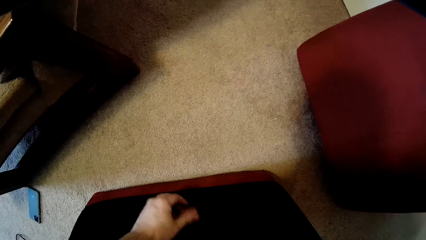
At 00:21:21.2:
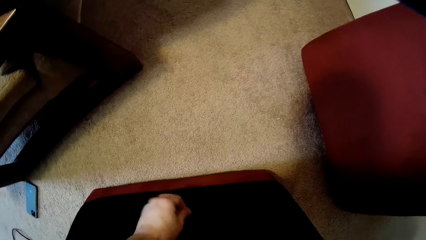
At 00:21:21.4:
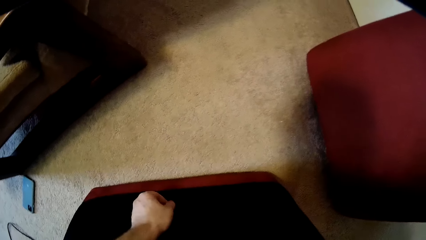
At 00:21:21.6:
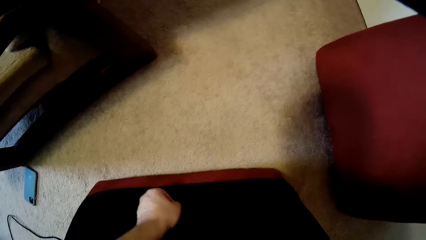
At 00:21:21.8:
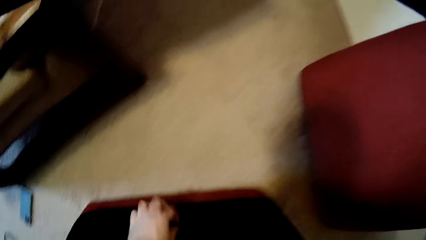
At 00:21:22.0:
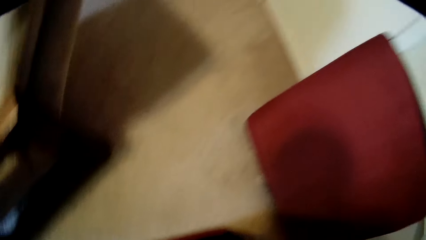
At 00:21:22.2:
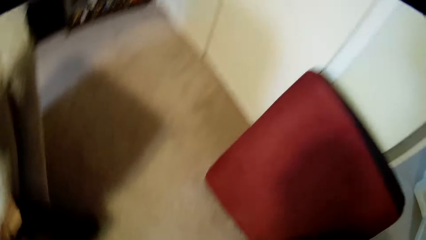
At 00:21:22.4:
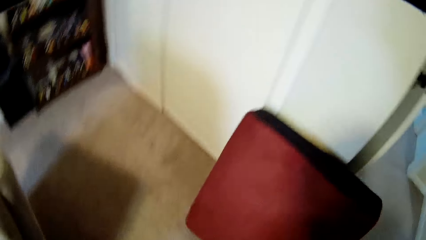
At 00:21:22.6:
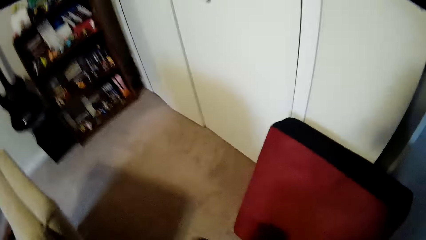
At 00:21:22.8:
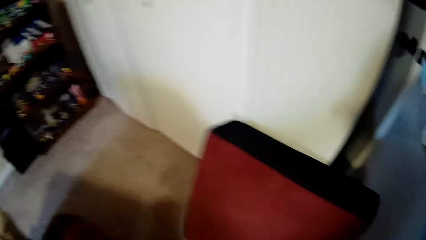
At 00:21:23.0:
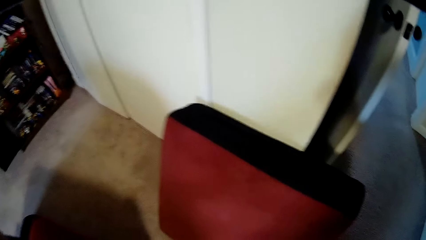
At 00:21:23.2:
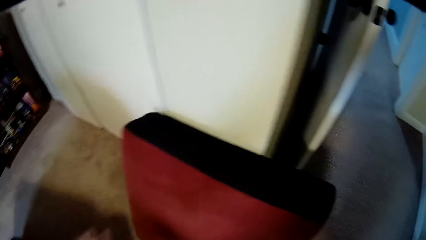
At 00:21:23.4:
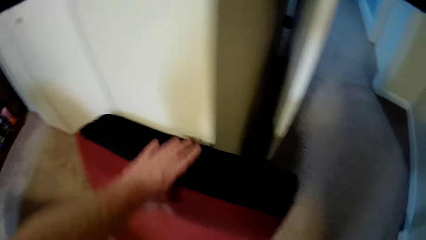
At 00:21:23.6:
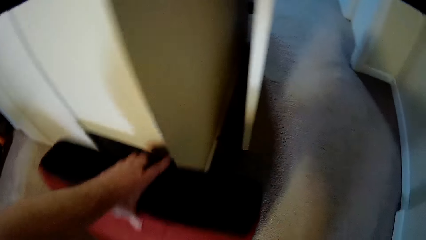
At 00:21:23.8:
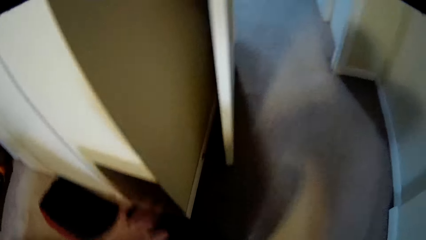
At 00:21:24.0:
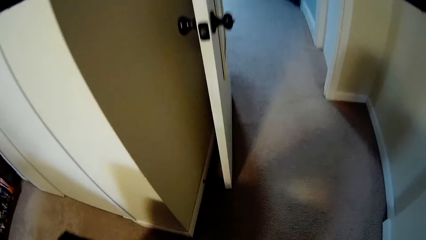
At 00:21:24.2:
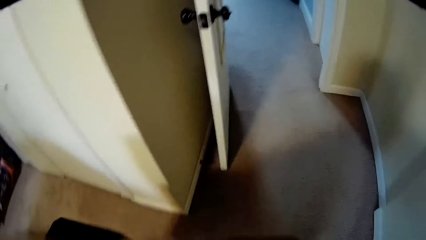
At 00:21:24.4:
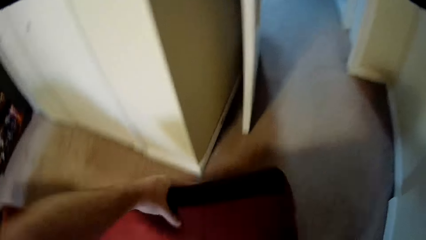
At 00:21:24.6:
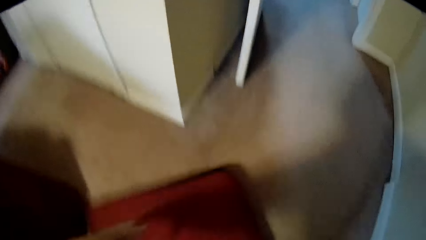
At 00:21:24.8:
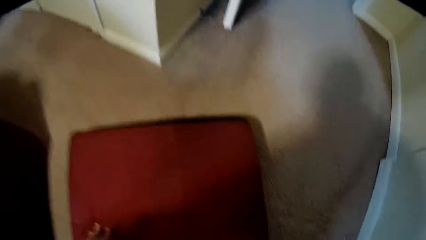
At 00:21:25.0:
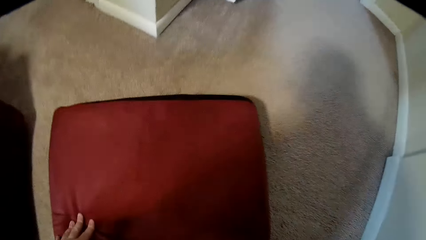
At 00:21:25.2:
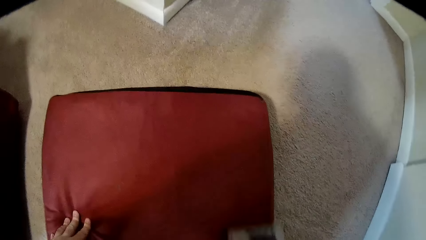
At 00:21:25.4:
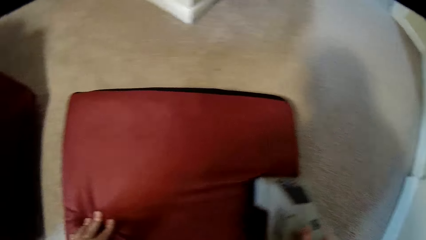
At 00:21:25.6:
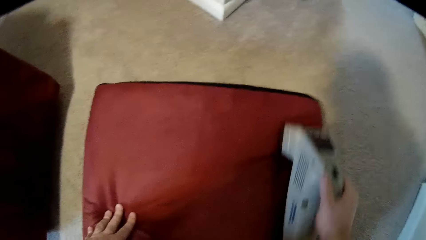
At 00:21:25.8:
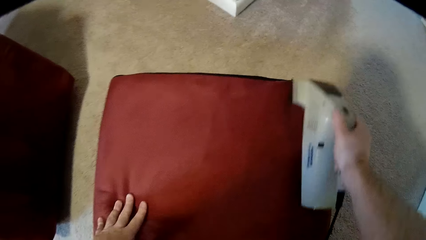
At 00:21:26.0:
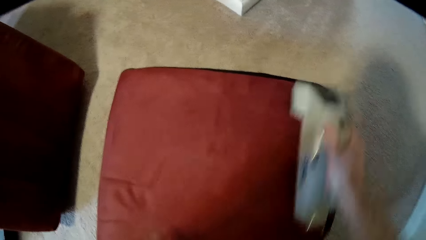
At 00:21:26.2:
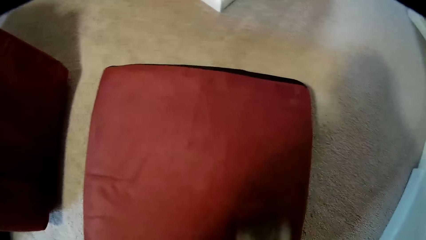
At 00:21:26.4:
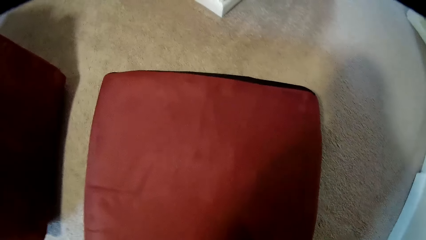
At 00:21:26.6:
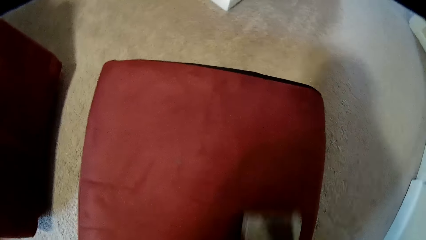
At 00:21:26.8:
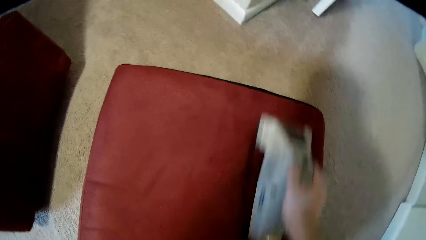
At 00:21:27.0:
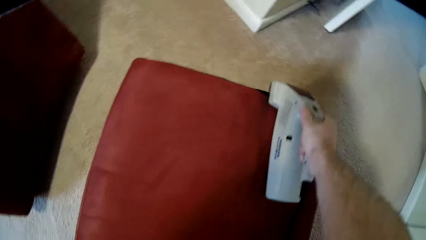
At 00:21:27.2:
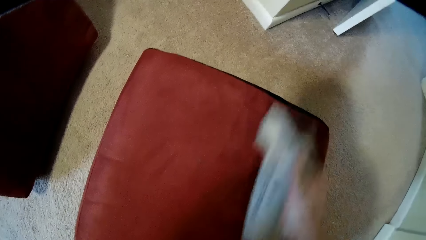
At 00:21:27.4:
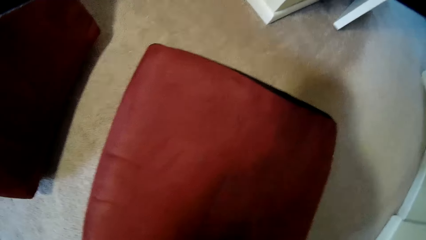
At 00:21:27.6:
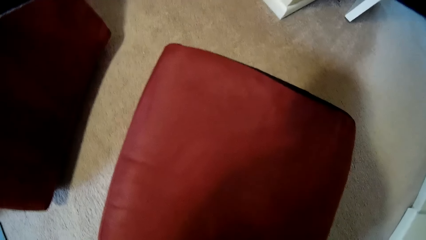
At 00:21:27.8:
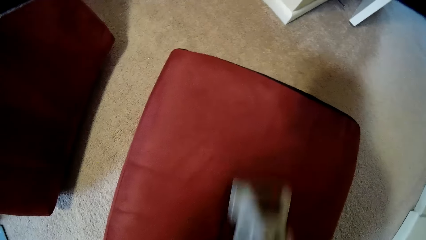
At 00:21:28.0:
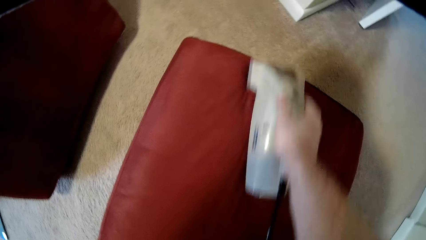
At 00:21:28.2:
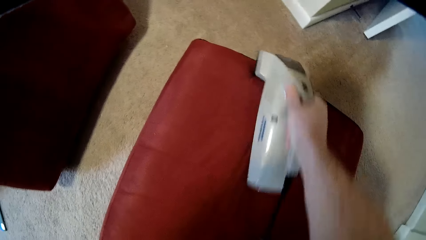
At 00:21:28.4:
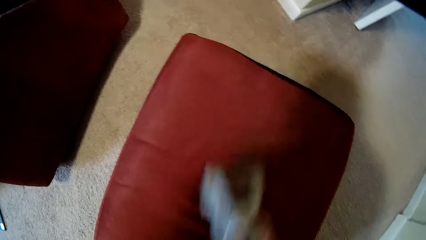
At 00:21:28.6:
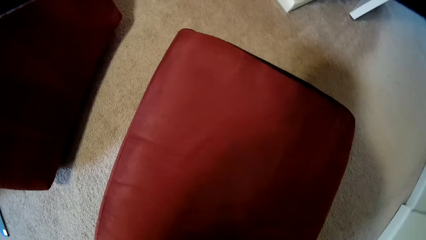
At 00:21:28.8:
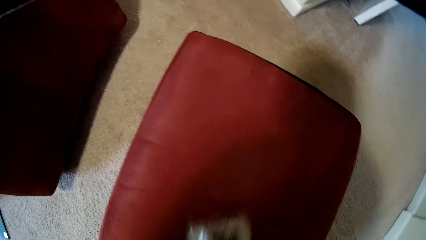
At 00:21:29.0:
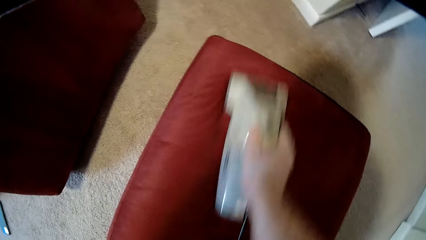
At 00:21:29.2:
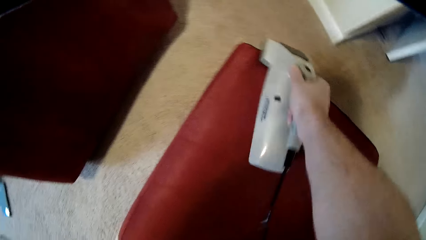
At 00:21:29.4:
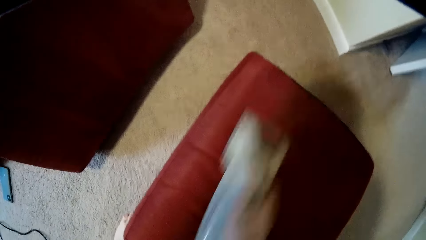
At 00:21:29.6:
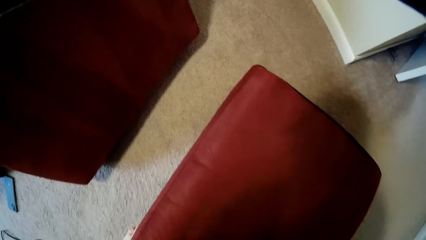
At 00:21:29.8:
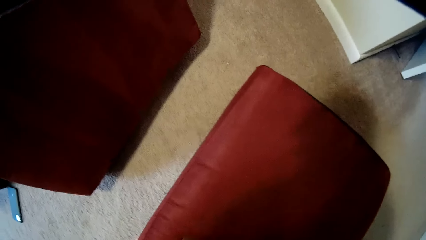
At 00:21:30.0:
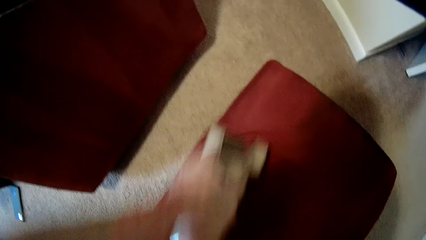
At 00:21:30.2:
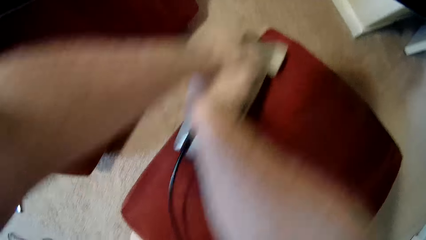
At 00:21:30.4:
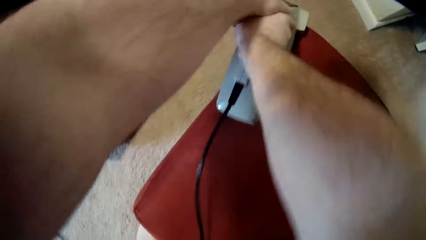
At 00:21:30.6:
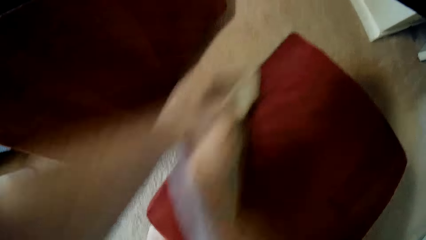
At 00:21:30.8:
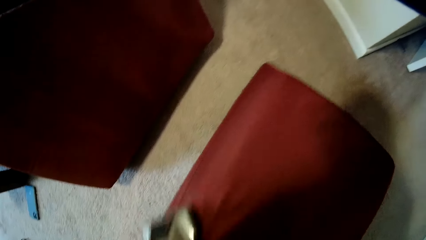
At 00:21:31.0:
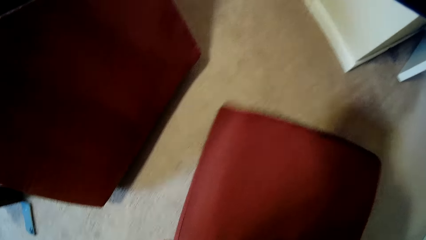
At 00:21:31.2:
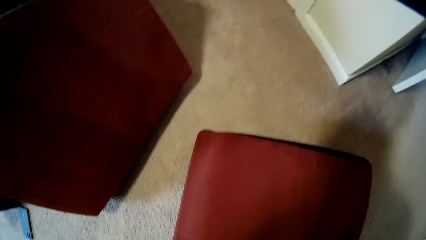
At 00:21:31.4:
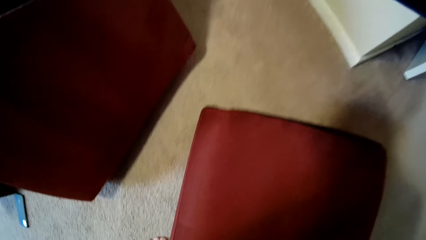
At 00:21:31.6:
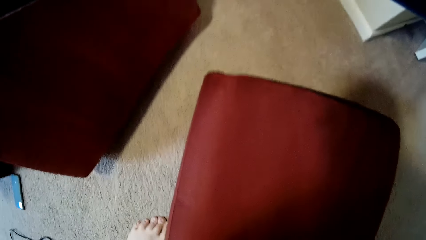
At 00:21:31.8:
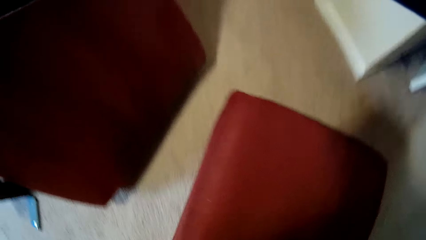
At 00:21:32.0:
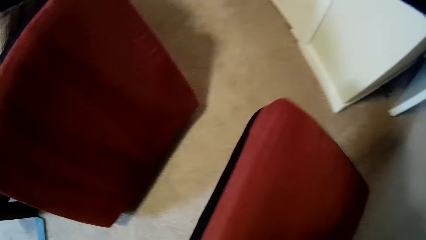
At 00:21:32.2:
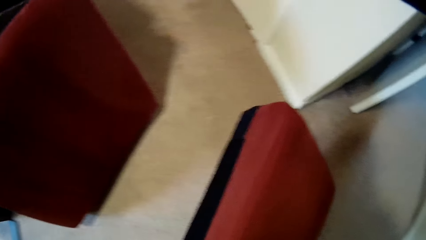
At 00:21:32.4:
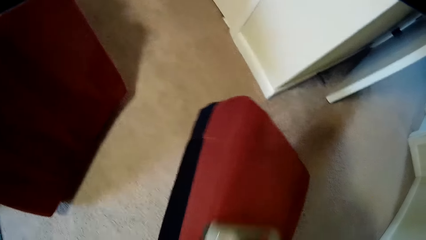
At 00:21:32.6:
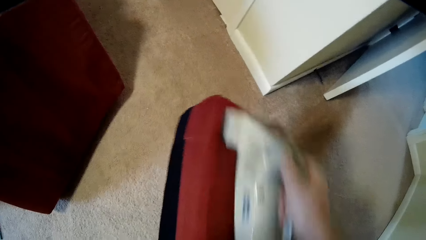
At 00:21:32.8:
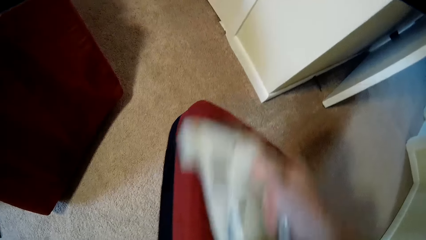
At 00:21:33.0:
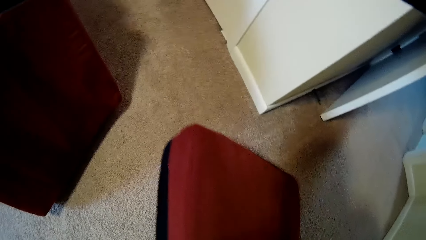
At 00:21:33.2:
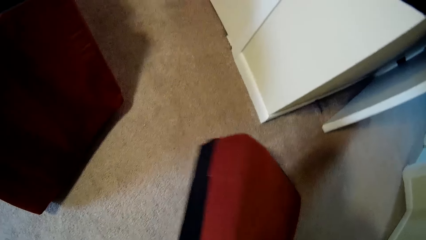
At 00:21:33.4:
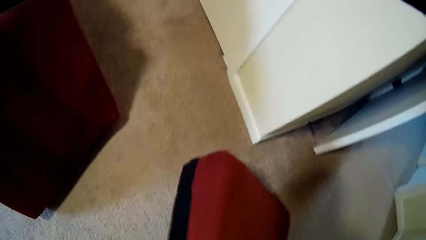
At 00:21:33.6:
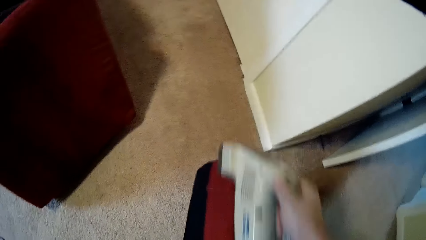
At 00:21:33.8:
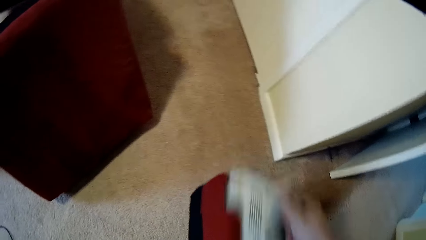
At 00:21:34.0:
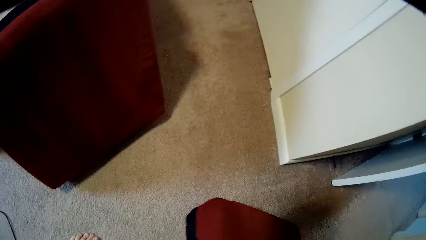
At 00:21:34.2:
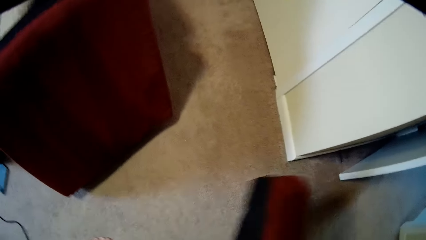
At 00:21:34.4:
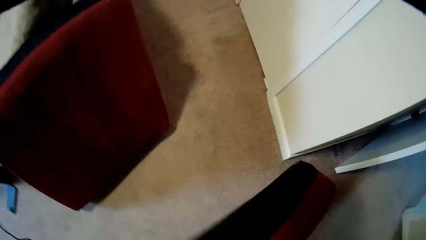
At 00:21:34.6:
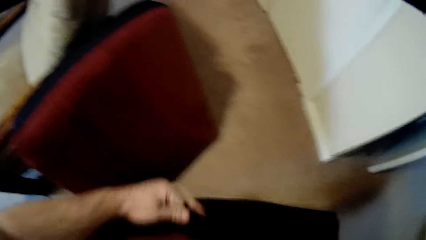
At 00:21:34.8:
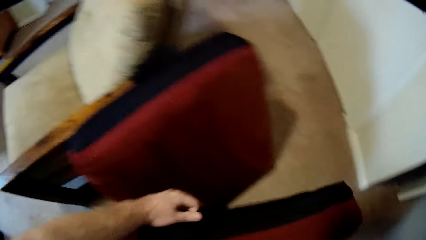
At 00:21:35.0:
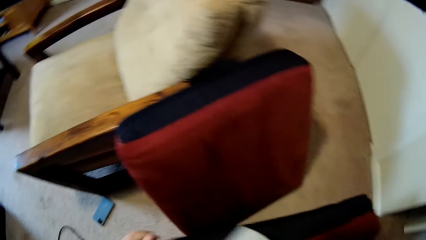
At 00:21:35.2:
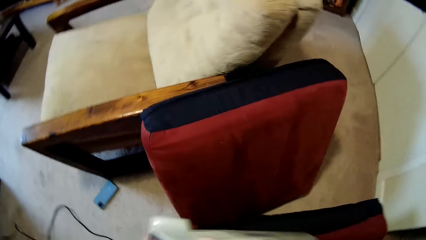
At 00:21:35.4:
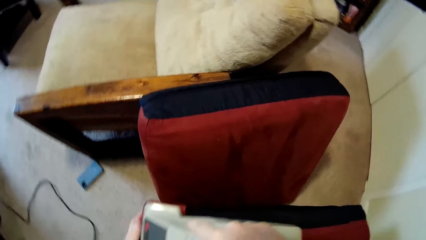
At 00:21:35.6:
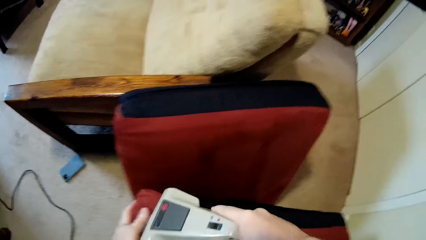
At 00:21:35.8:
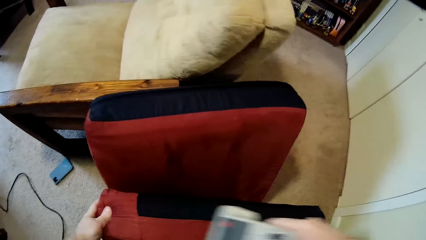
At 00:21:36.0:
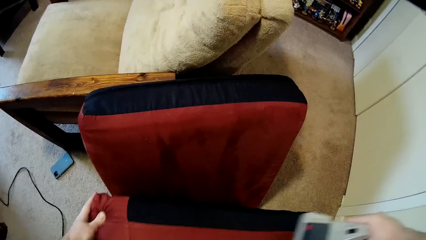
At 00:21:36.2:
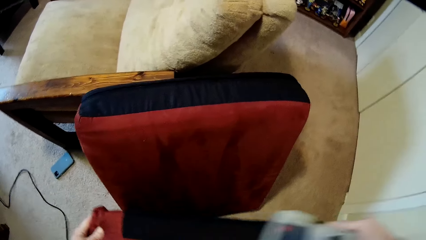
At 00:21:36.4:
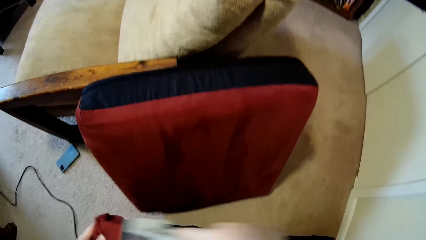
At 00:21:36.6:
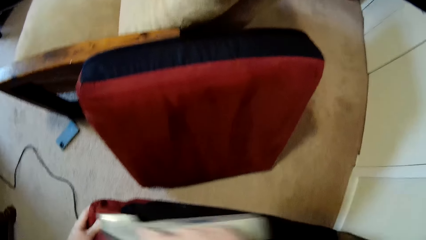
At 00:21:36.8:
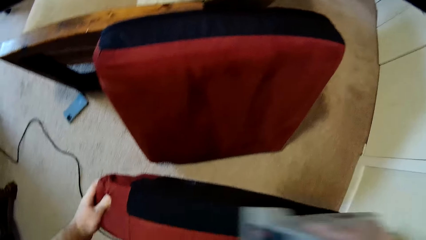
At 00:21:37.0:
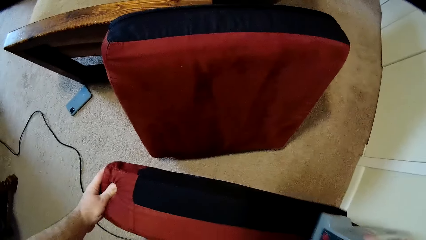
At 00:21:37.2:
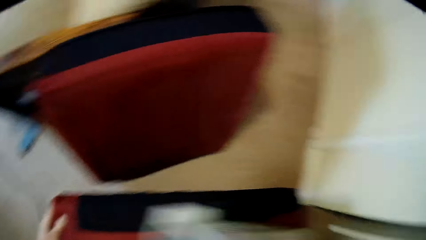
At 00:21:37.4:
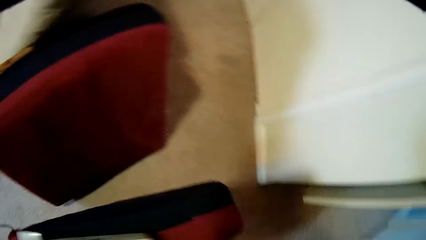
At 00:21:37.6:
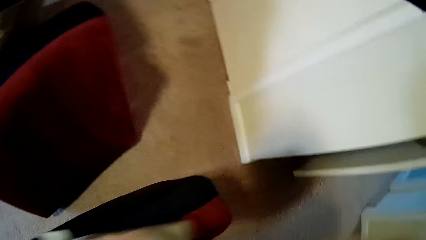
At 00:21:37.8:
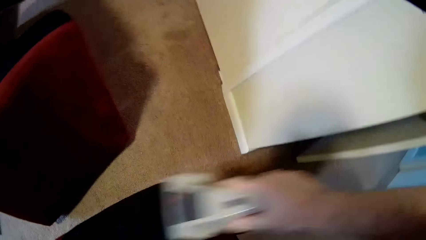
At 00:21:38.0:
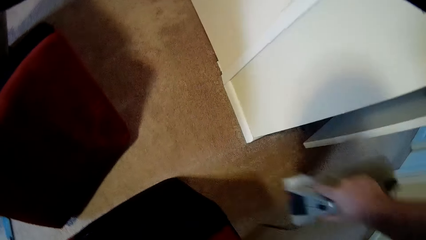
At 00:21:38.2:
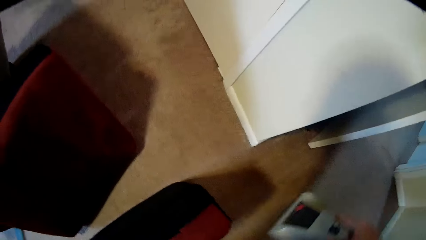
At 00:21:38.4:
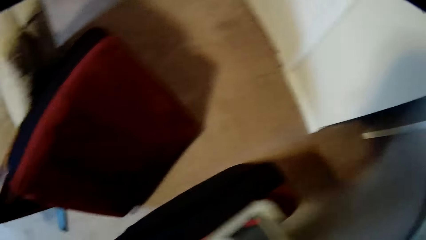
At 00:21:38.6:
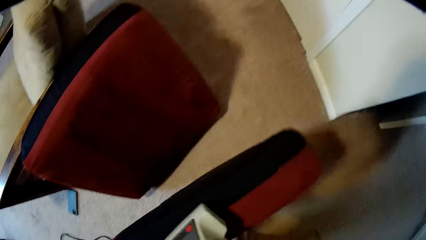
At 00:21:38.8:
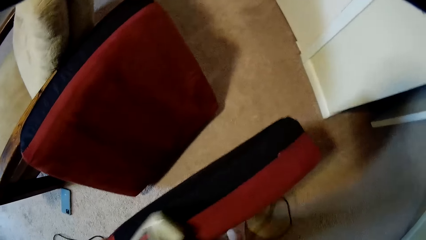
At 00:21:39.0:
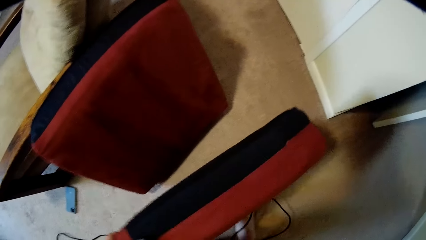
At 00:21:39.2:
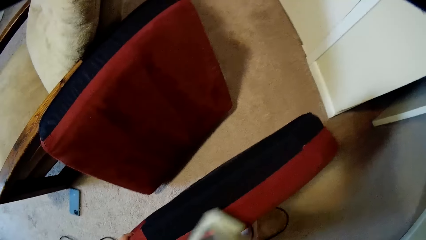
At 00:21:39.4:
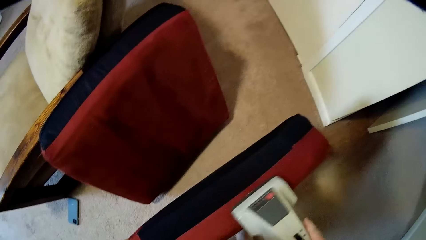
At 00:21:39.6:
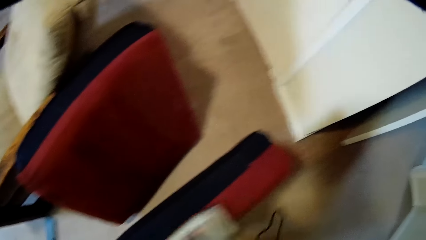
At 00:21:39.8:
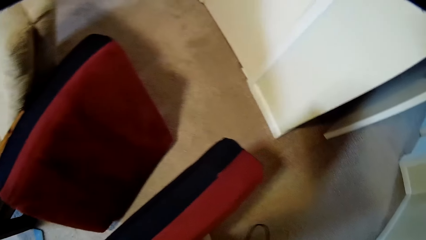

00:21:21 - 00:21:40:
The camera wearer picks the dirt from the cushion using the fingers. They pick the other cushion on the wall and drop the cushion on a carpet. They clean the cushion using the sofa cleaning machine. They turn the cushion up and clean the edge of the cushion.
